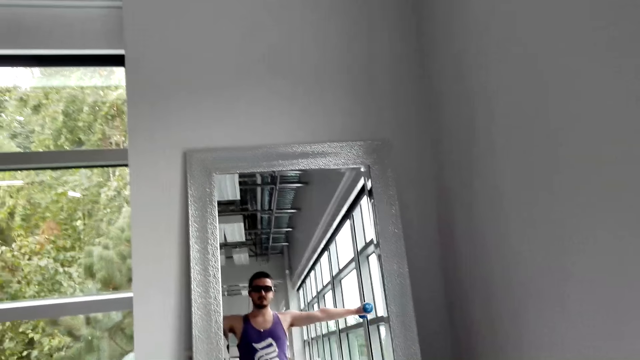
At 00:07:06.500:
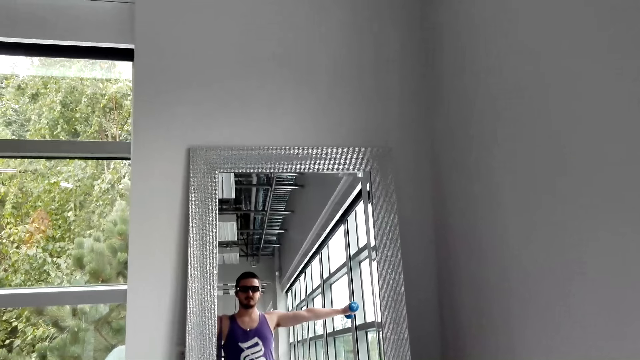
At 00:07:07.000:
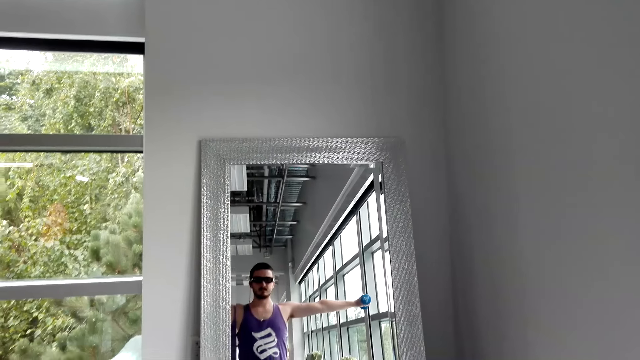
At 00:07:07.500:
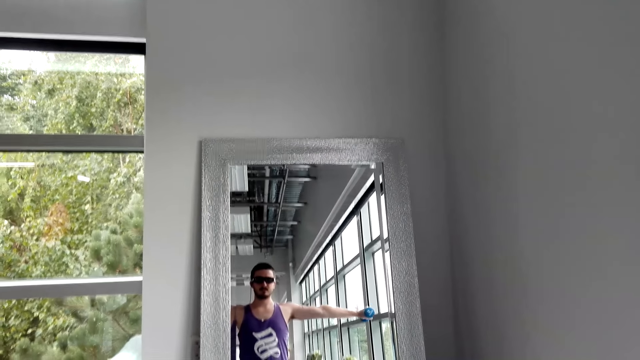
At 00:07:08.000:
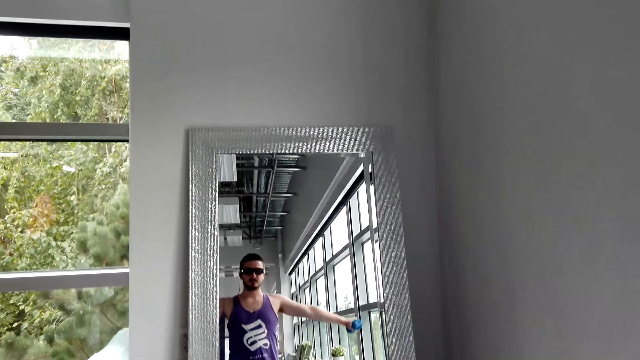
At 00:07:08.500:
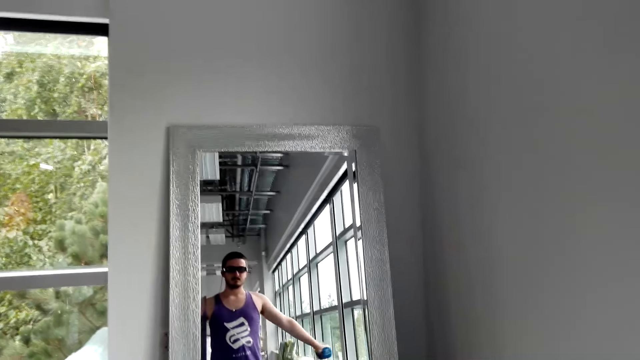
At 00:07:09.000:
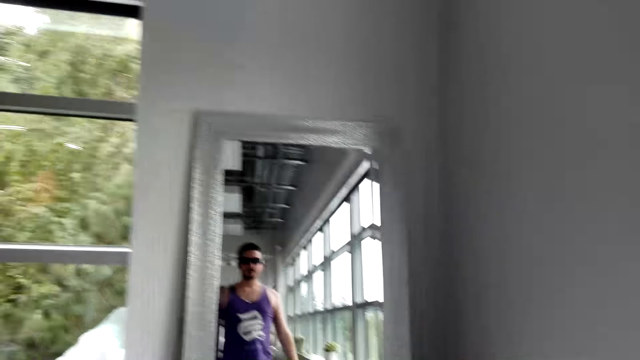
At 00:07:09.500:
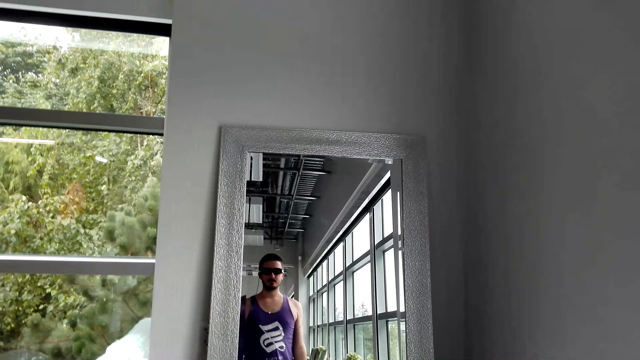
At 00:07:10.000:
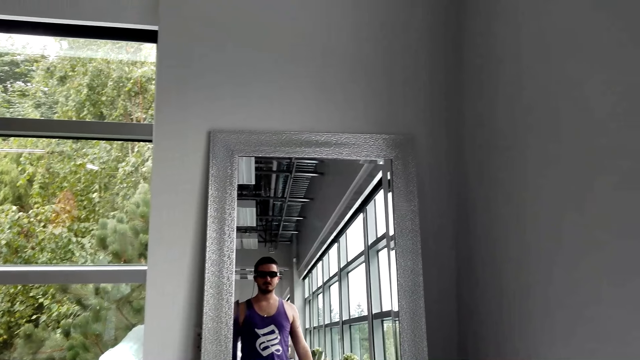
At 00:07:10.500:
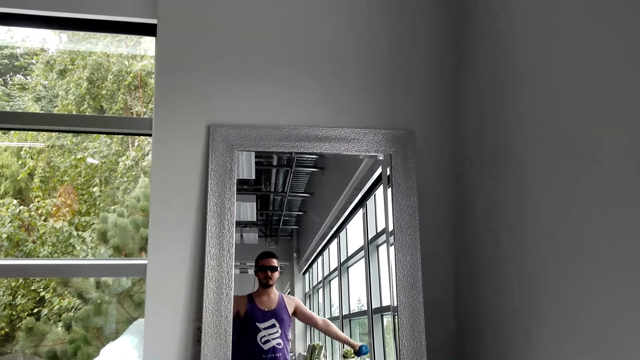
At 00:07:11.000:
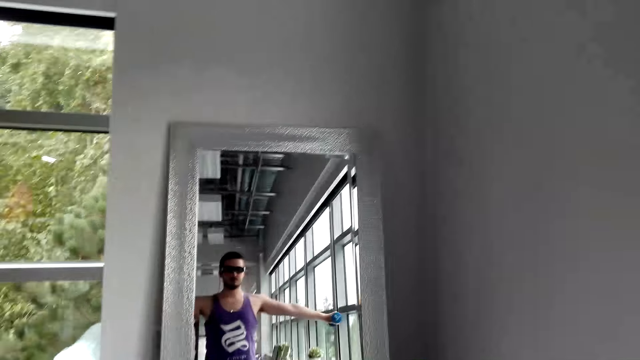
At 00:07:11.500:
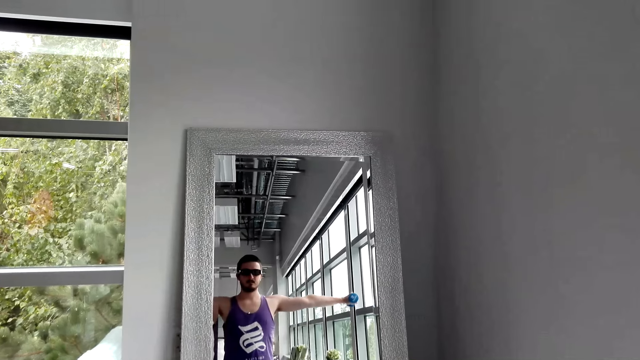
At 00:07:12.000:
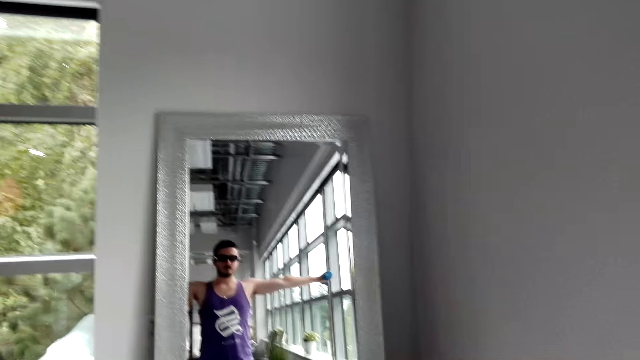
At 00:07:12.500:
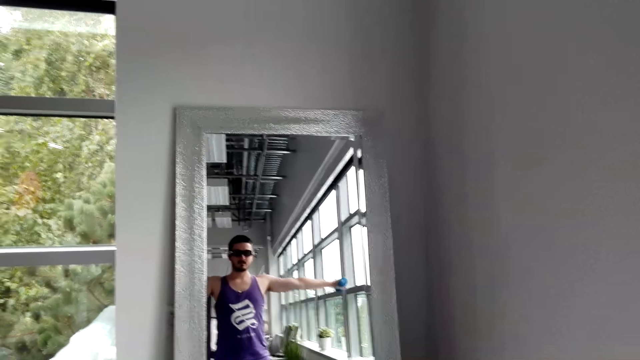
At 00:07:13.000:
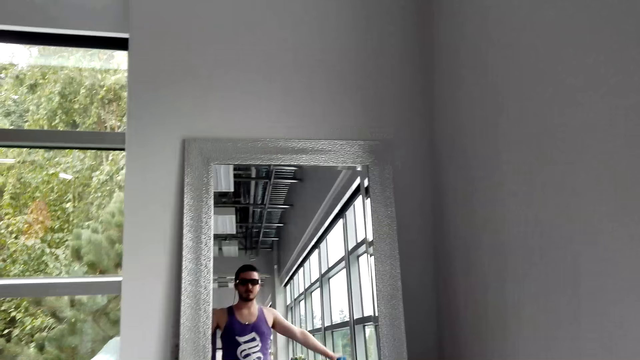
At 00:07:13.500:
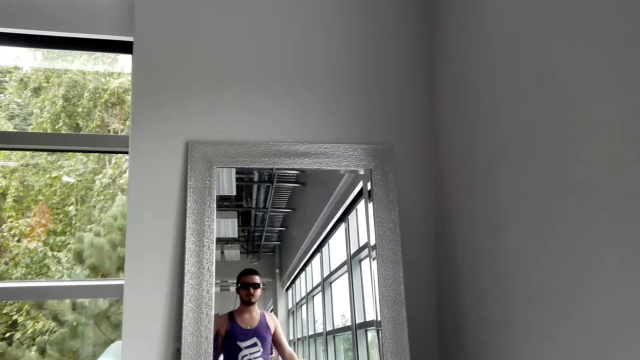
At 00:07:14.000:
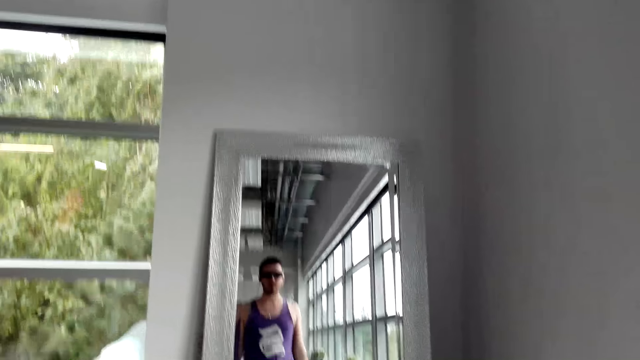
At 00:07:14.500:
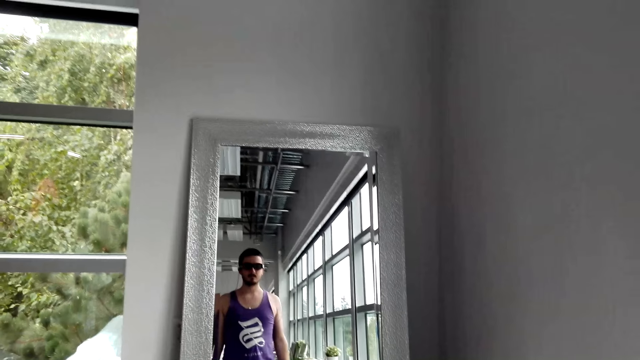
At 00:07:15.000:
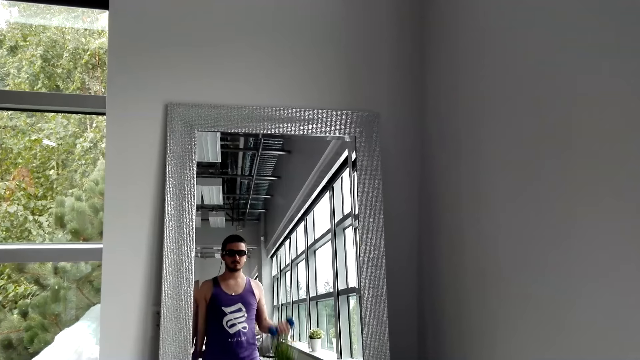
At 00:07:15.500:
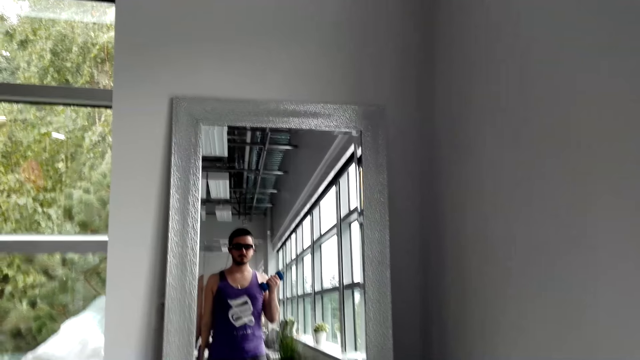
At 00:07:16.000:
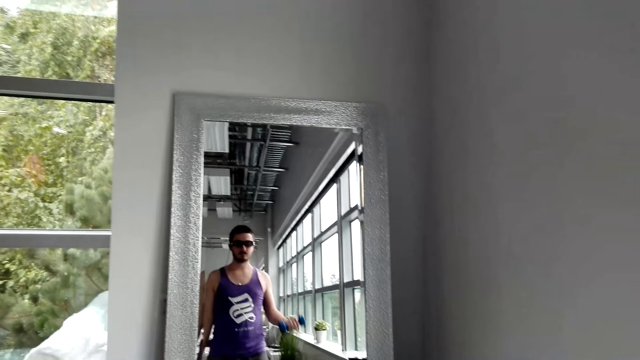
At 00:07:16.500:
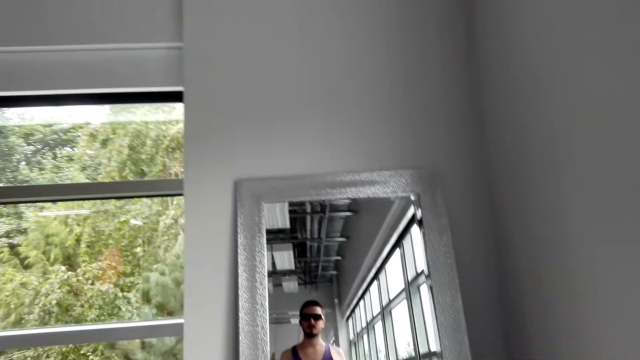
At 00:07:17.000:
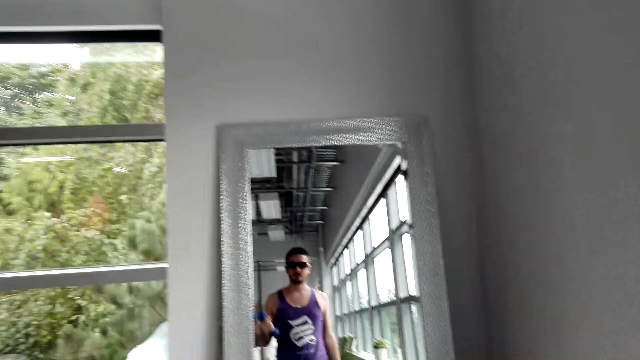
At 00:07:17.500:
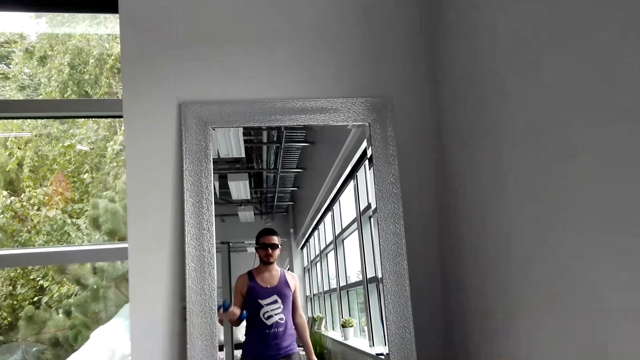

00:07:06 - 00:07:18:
The camera wearer exercises with the dumbbells in front of the mirror.

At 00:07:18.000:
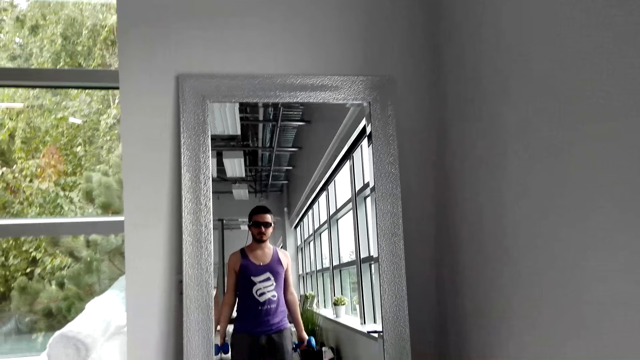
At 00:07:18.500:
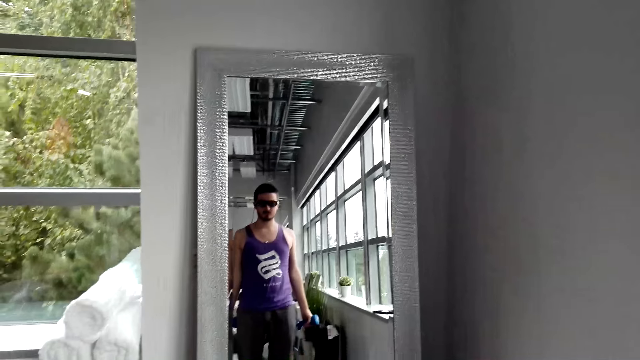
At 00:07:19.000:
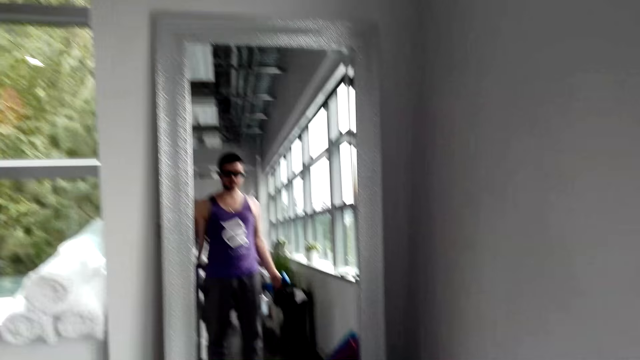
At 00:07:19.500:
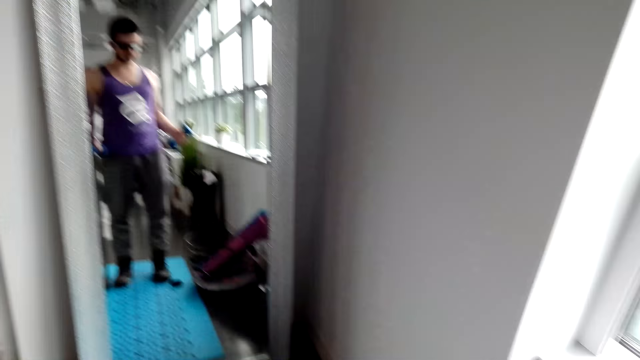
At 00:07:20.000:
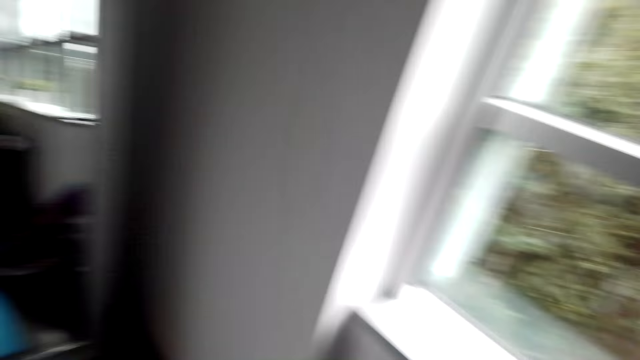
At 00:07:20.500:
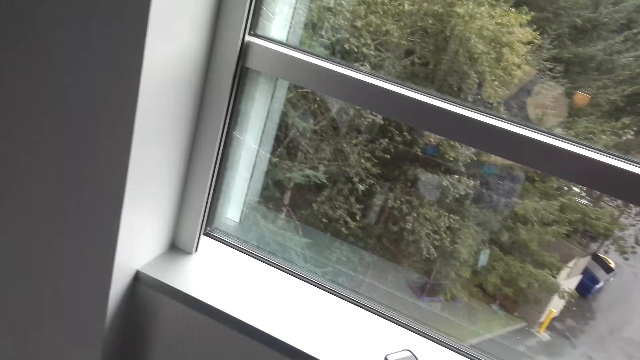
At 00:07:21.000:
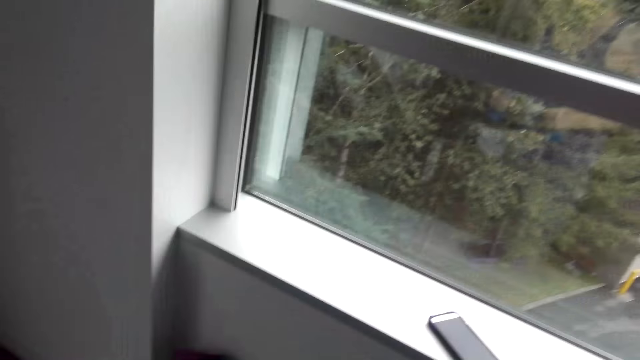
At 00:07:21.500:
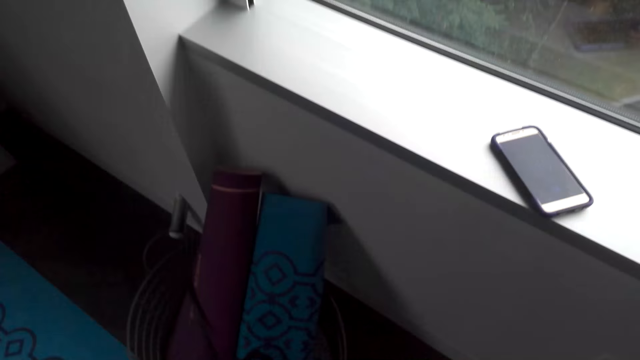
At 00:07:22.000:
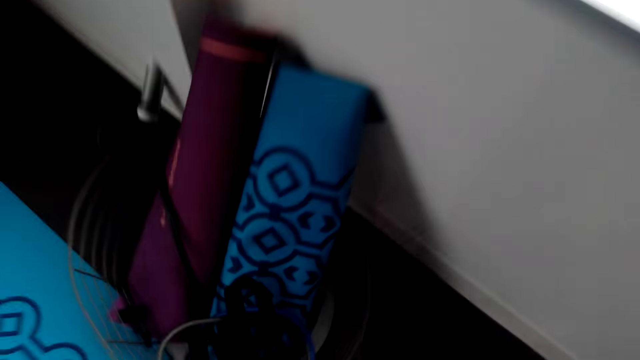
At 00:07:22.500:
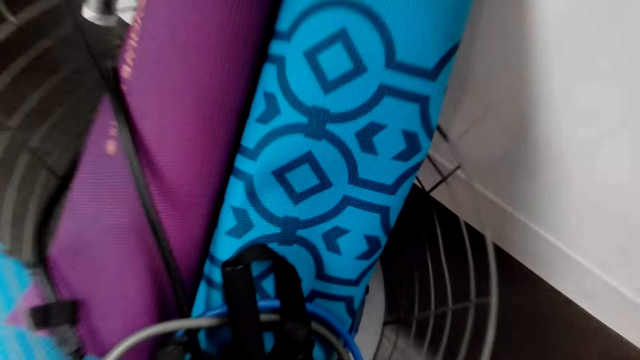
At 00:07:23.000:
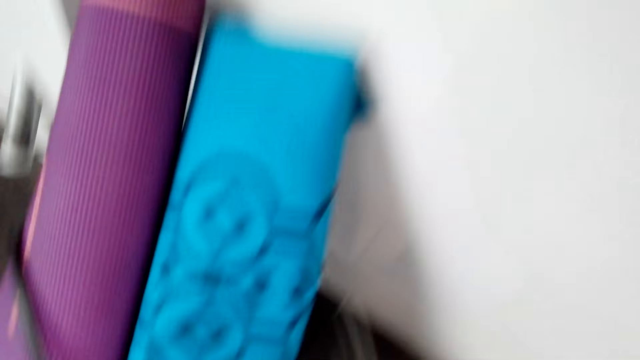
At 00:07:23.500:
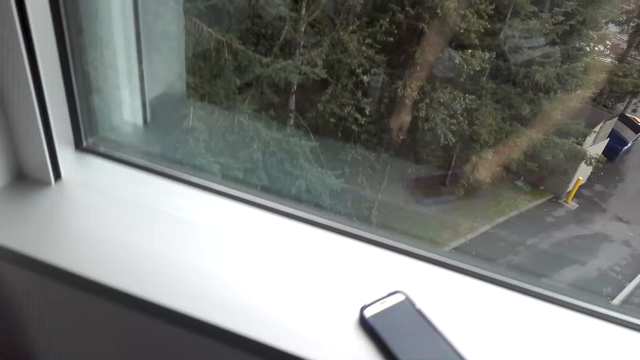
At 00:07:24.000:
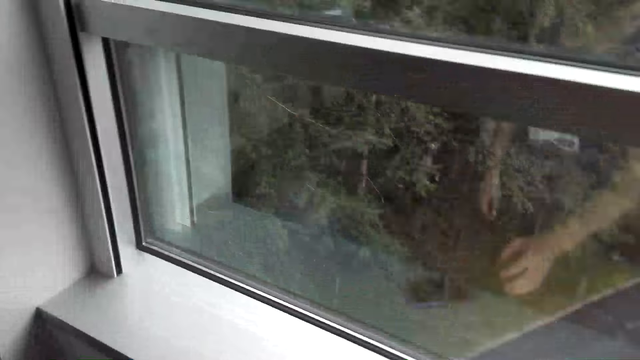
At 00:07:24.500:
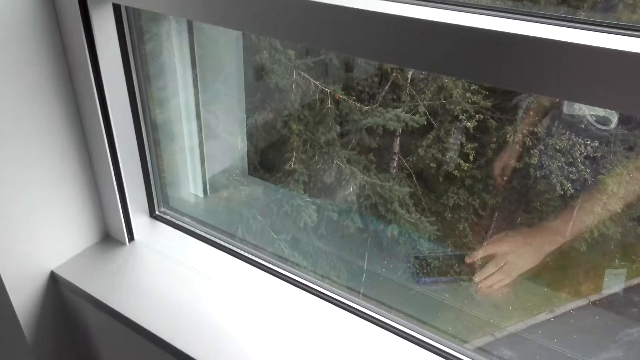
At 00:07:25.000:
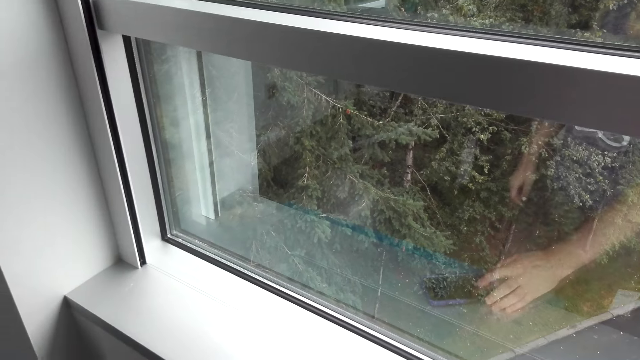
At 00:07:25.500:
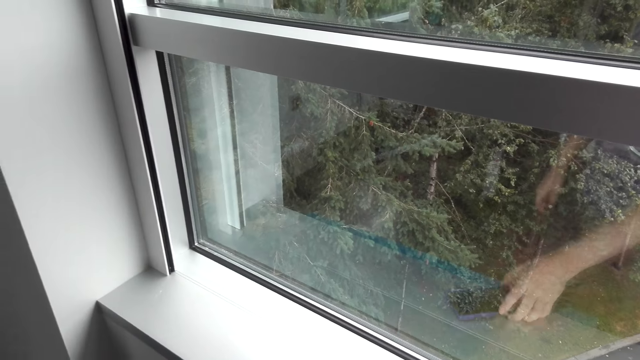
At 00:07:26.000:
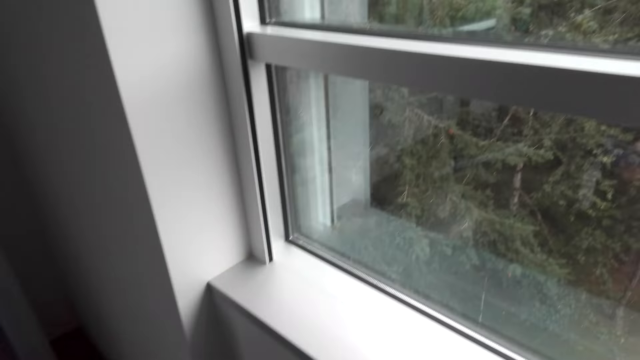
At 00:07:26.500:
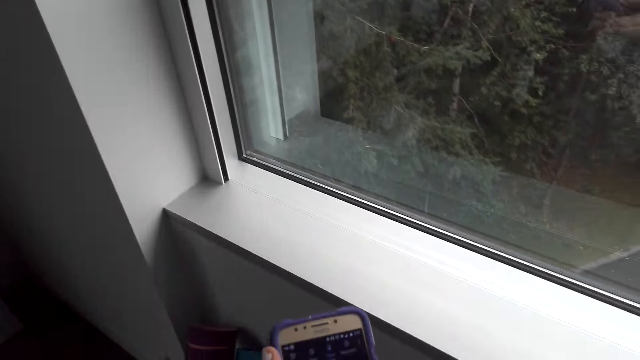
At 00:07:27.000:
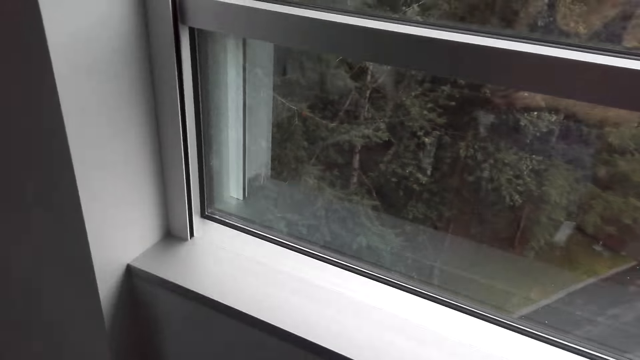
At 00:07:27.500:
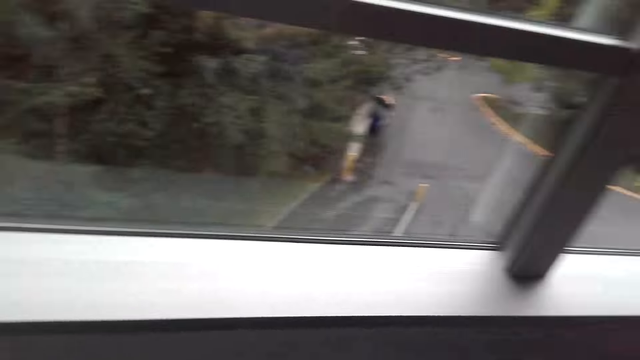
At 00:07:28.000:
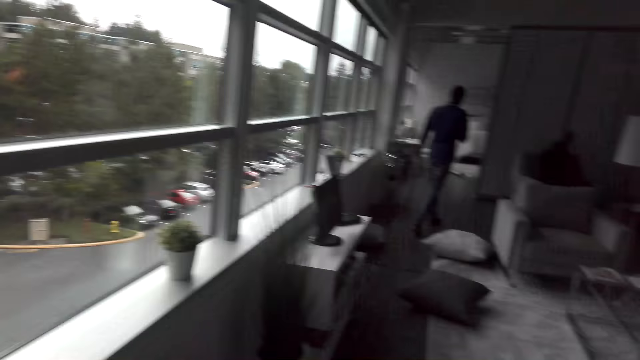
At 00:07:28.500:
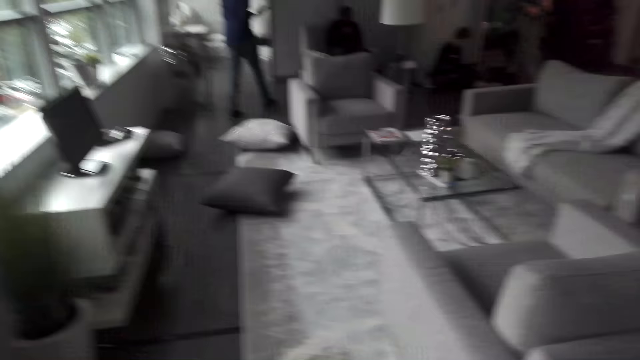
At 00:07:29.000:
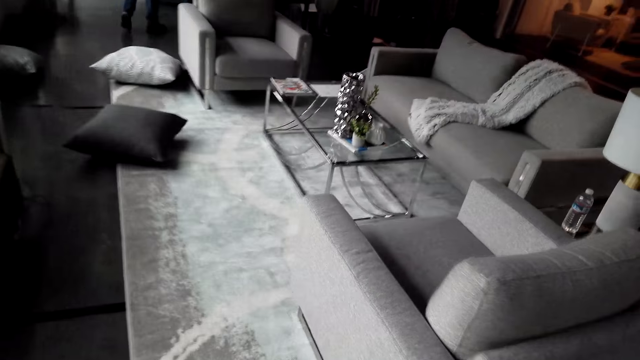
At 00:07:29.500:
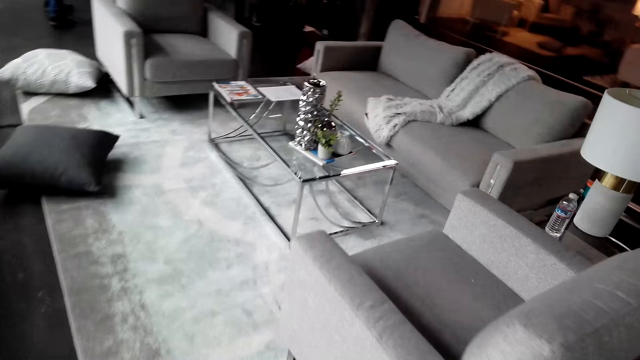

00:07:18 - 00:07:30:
The camera wearer scrolls on a phone. They pick up the phone. They walk.
